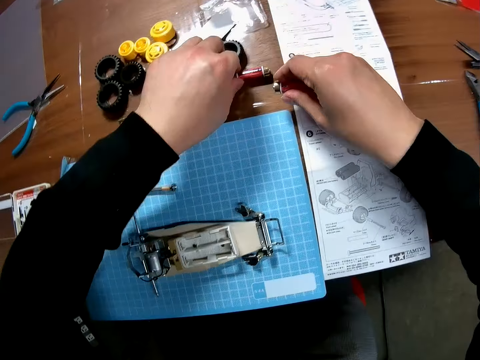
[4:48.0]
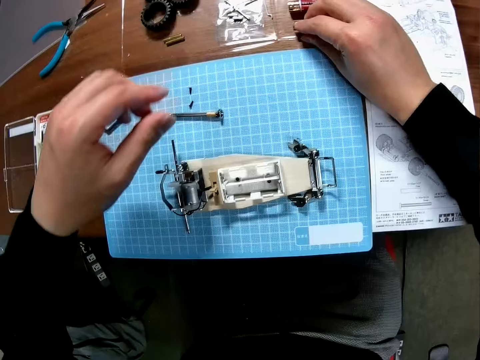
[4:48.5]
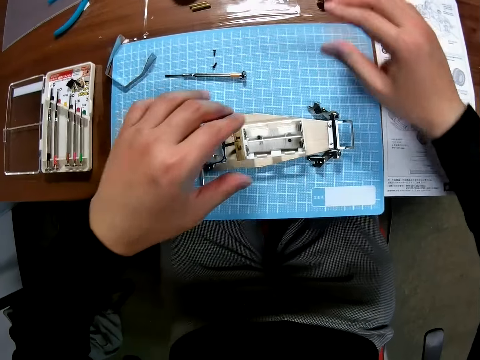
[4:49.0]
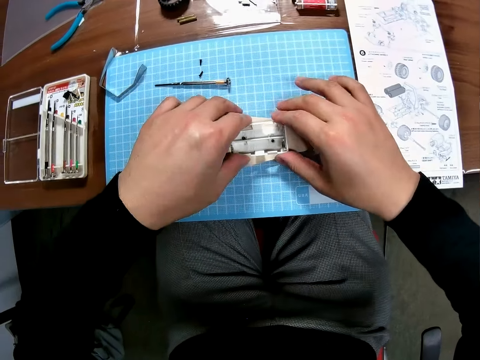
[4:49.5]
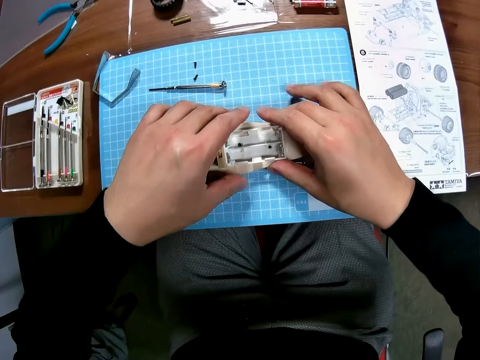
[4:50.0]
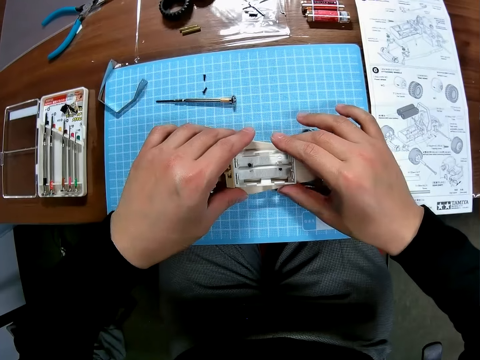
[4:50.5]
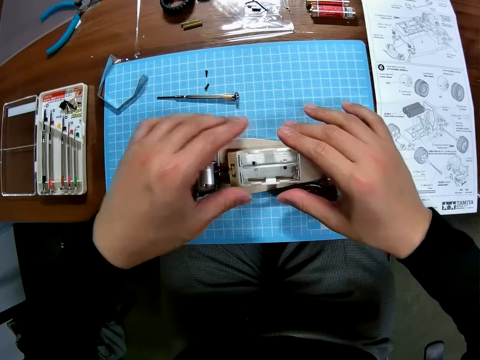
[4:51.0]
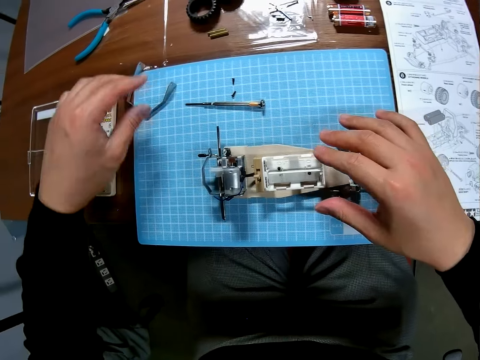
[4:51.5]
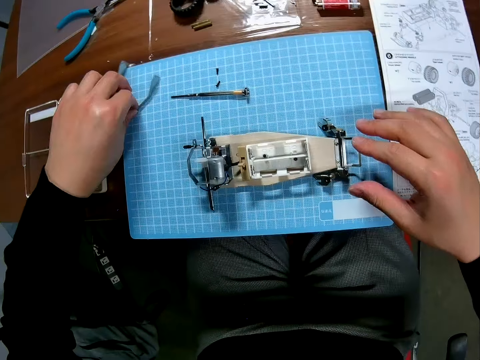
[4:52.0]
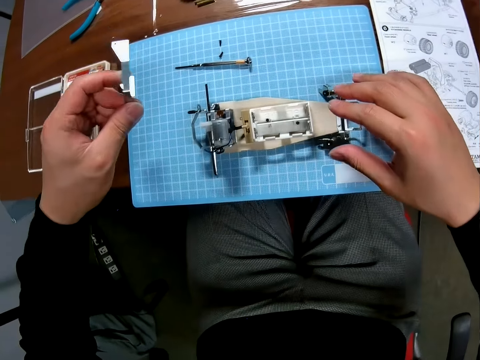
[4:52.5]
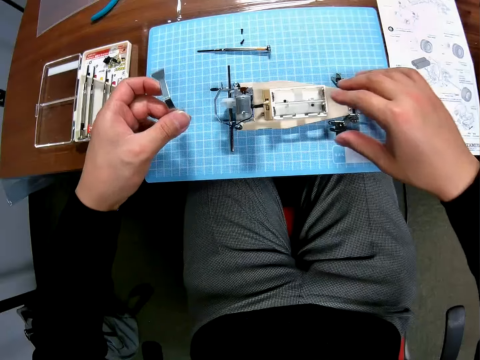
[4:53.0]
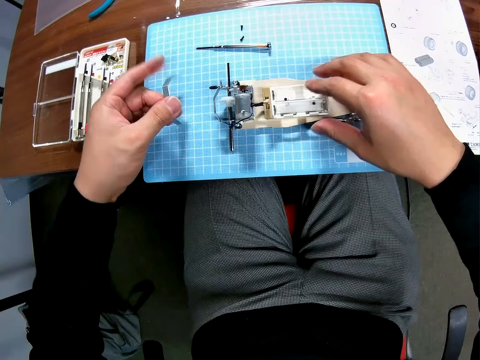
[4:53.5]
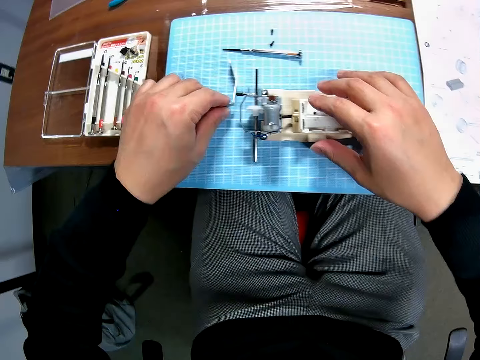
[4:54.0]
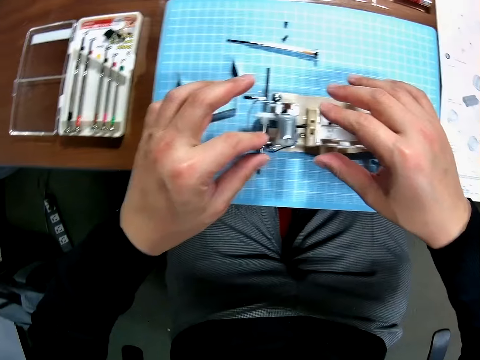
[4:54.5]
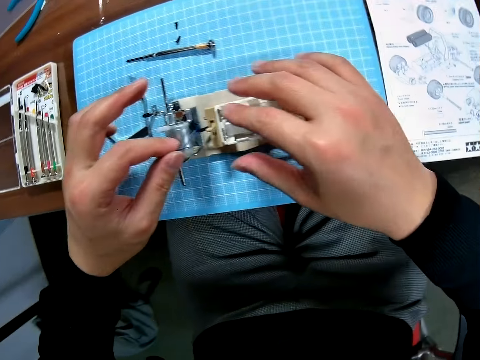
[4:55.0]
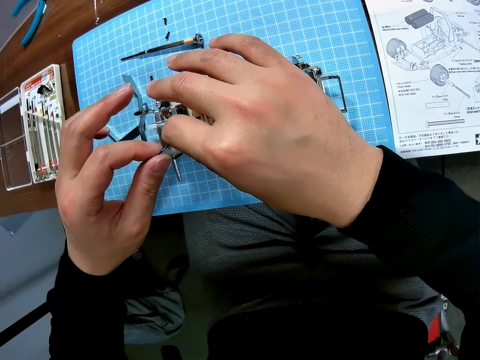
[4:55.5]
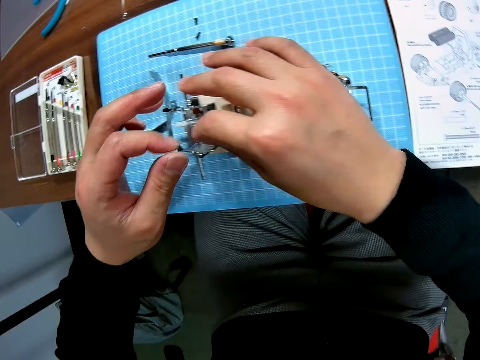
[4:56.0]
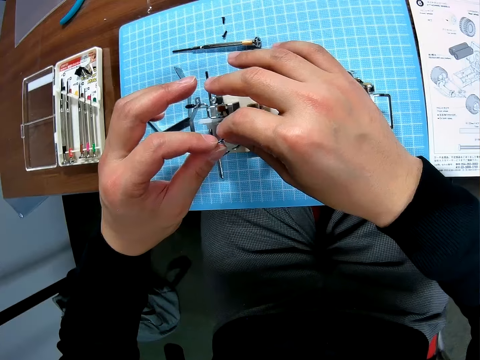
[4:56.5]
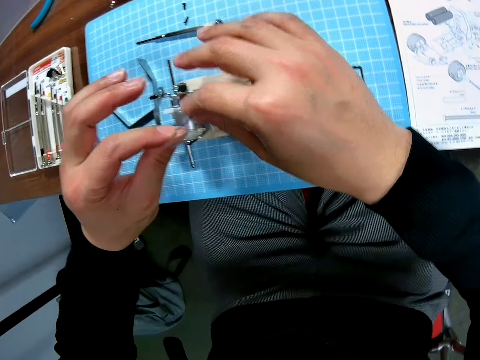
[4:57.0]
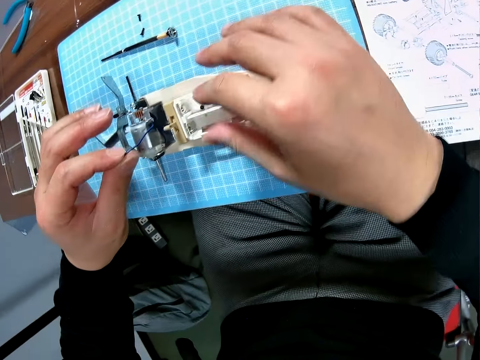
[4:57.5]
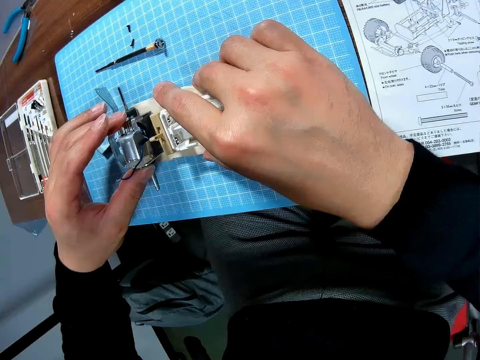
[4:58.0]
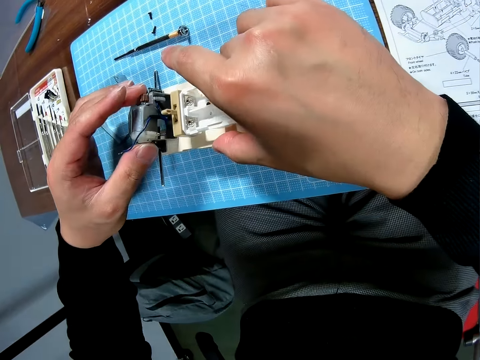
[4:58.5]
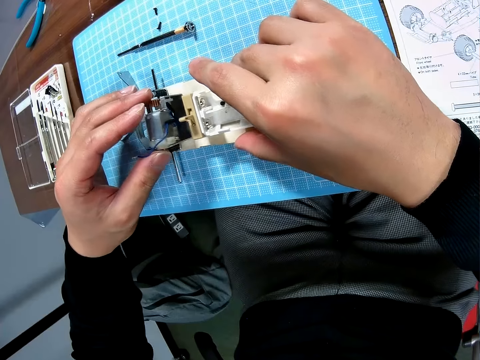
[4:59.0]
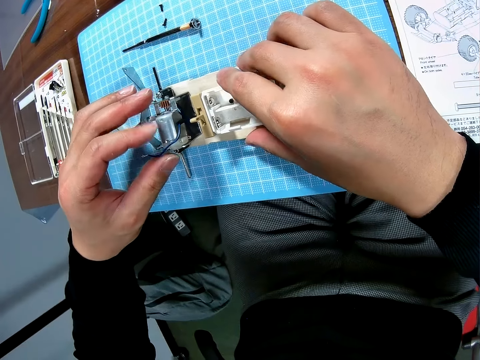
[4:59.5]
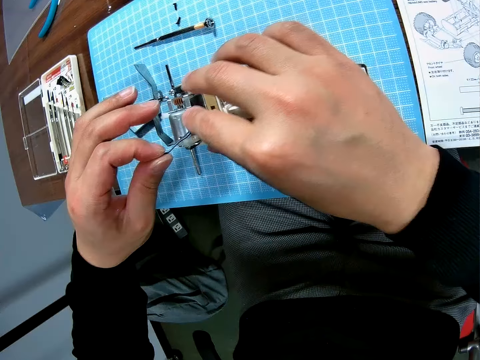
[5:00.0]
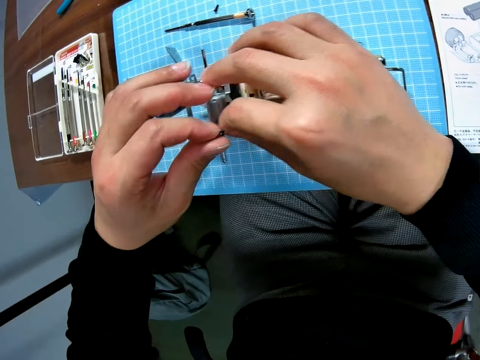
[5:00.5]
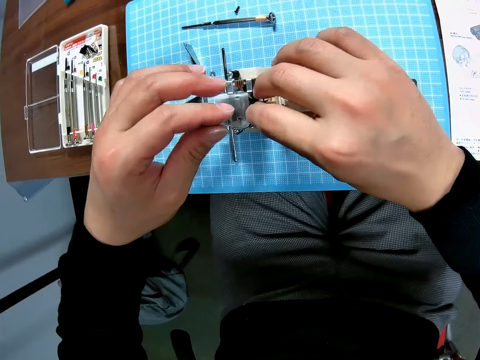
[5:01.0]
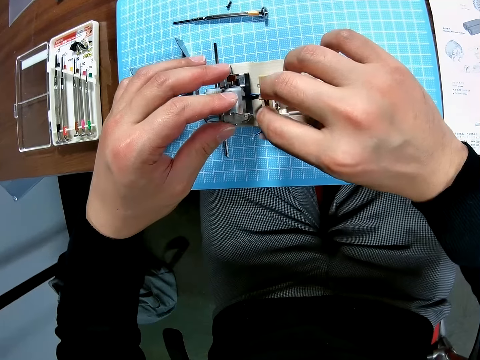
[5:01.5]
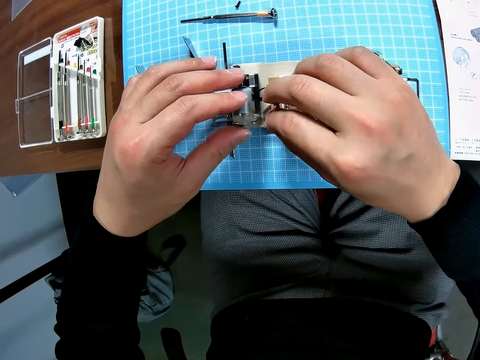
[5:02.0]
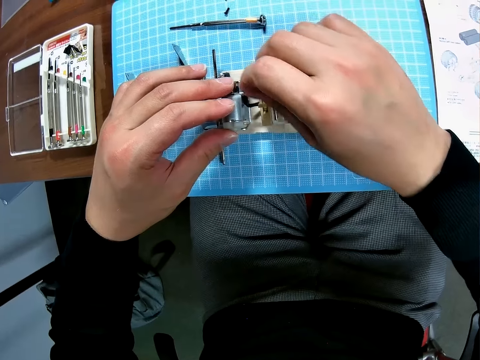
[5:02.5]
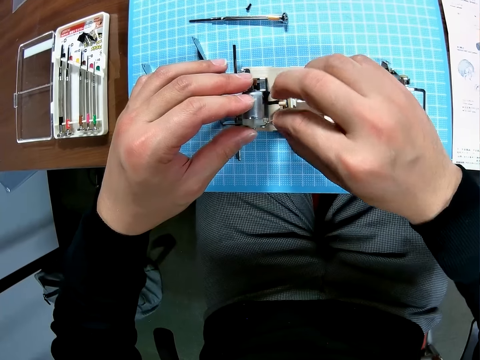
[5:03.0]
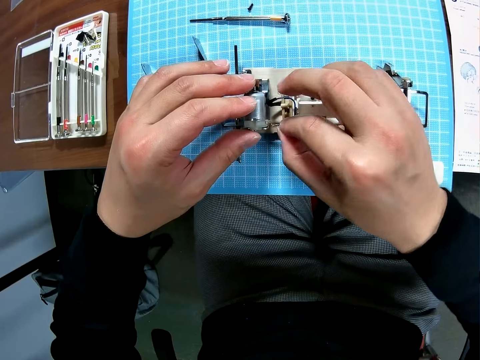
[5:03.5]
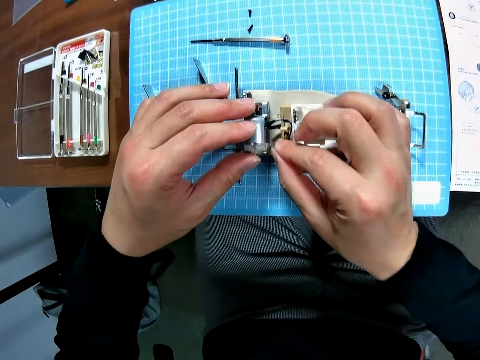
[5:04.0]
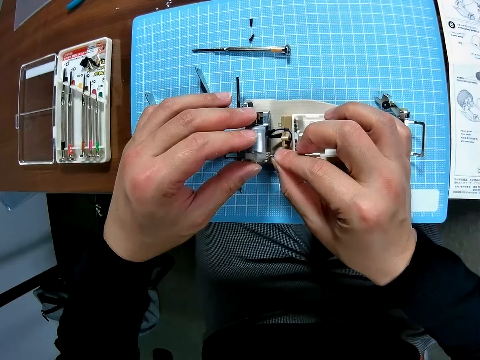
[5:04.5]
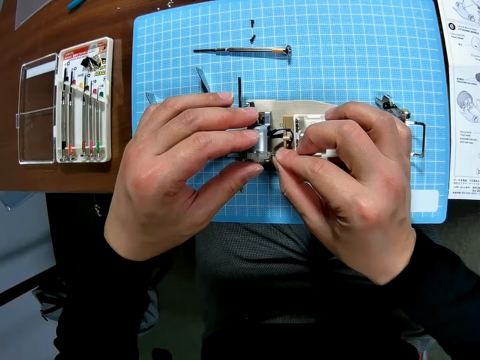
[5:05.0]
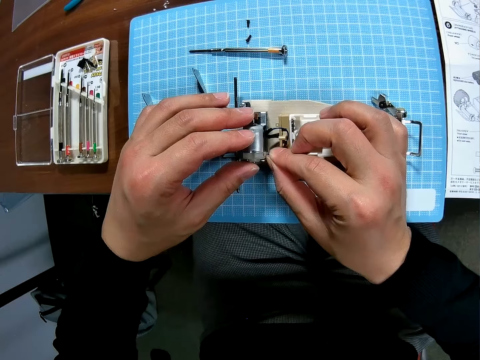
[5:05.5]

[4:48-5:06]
The camera wearer drops the batteries in his hands on the table. He holds an undercarriage. He touches the toy on the table. He picks a rear wing end plate. He moves a metallic component of the toy on the table. He puts the rear wing end plate on the desk. He holds a wire. He fixes the wire to a part of the toy. He holds the undercarriage. He holds the wire. He holds a machine motor. He fixes the machine motor with the wire.

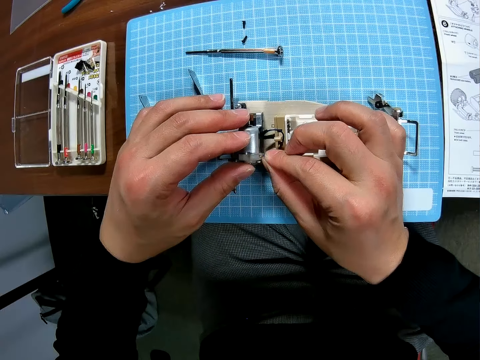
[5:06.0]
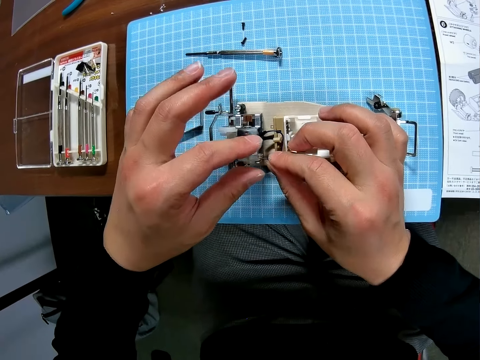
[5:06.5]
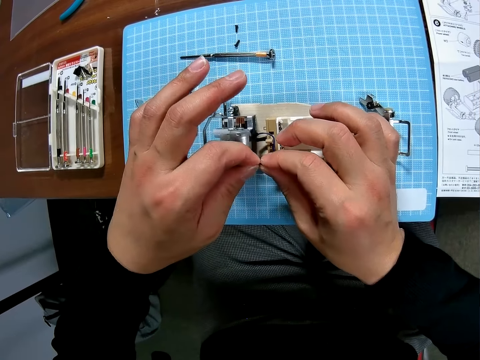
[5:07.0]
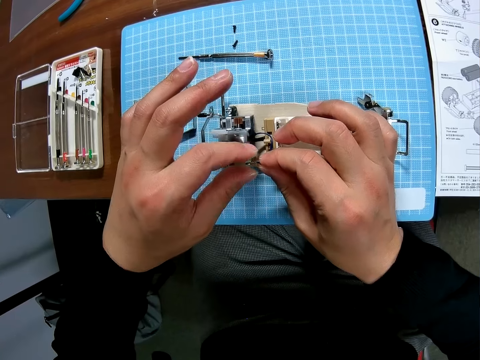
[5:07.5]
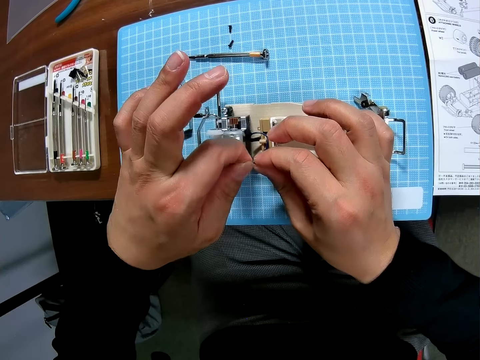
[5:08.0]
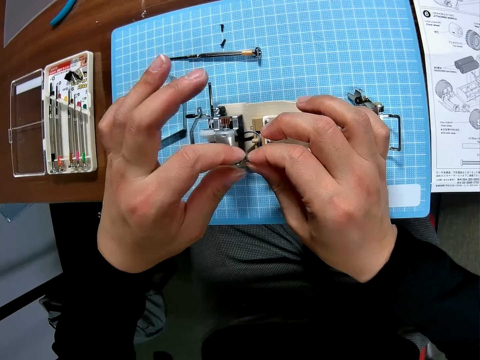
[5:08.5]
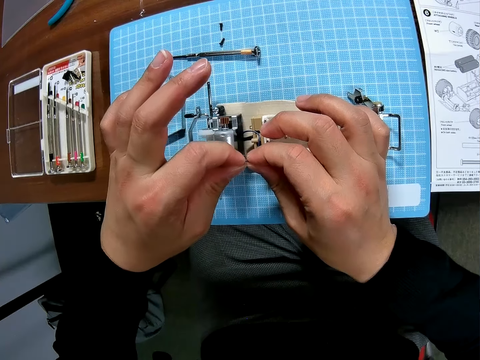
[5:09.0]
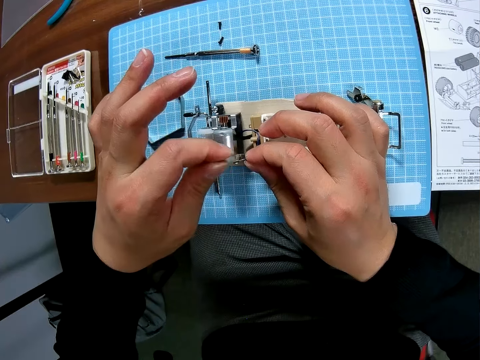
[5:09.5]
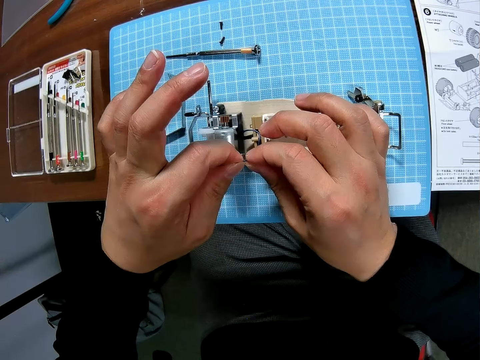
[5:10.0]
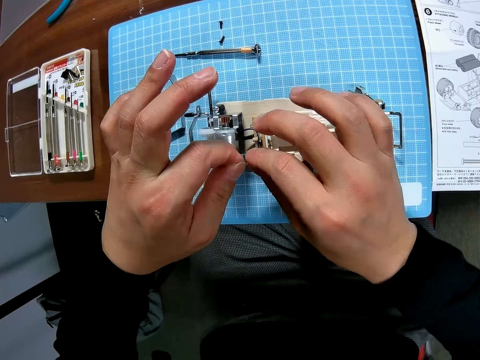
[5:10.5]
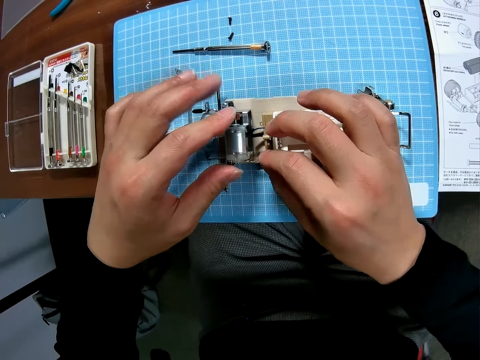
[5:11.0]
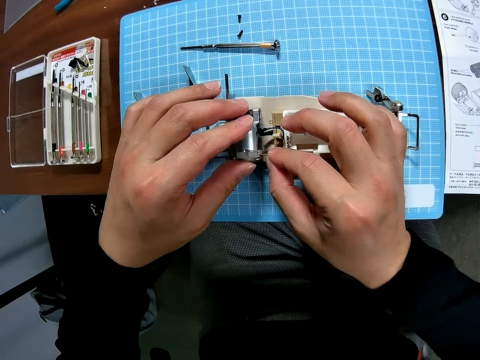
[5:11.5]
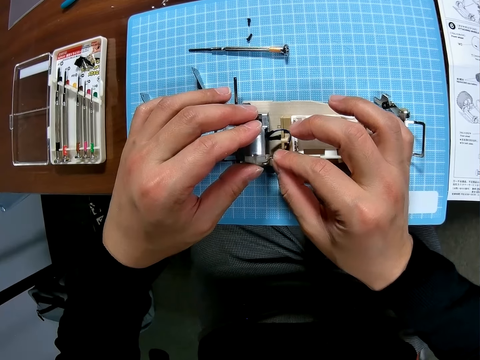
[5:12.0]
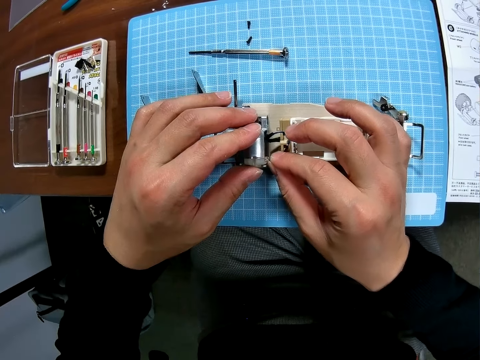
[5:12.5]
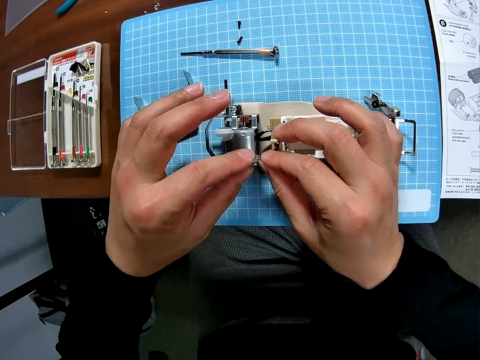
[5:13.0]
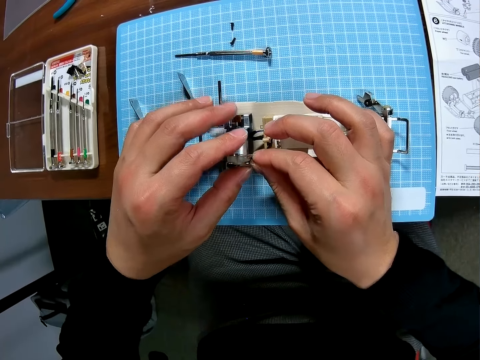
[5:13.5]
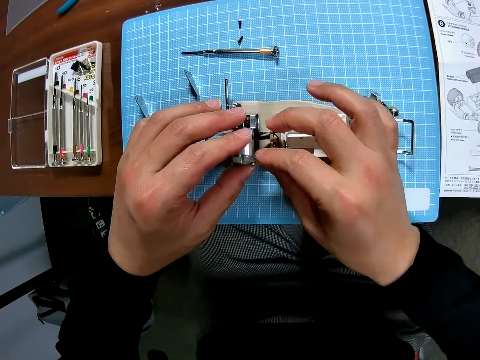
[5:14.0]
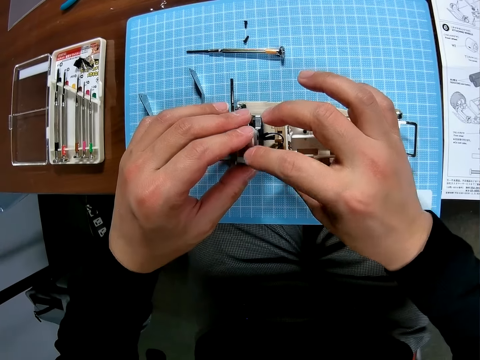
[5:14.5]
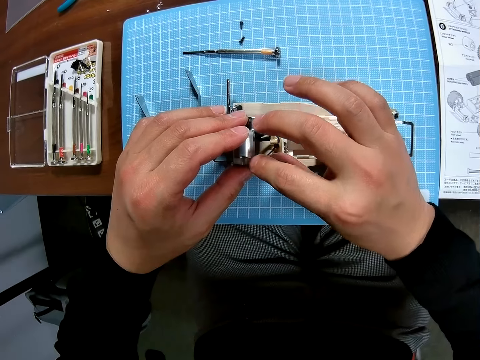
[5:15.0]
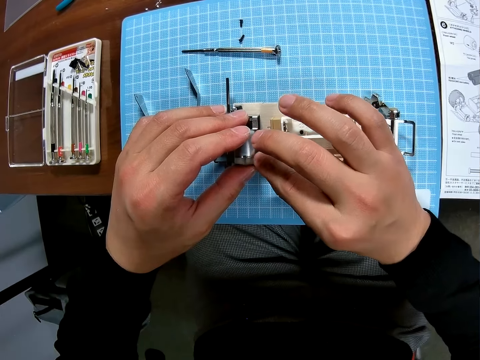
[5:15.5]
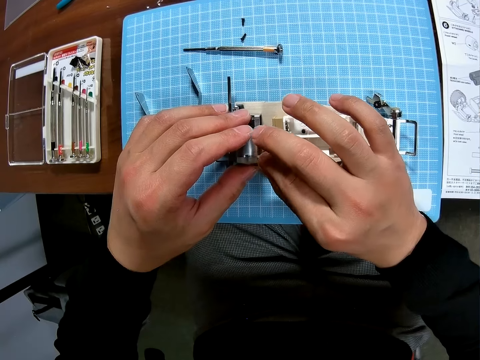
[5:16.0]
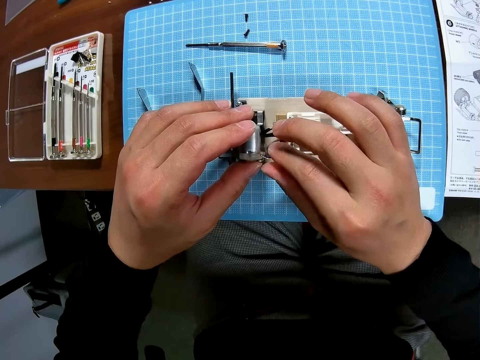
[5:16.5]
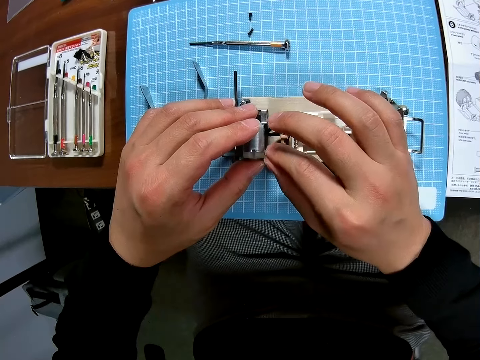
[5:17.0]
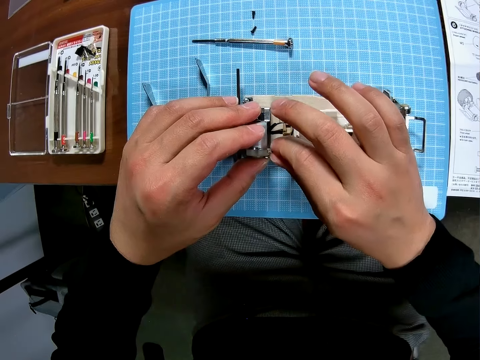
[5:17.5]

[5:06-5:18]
The camera wearer touches the wire. They hold a machine motor. They fix the machine motor with the wire.
